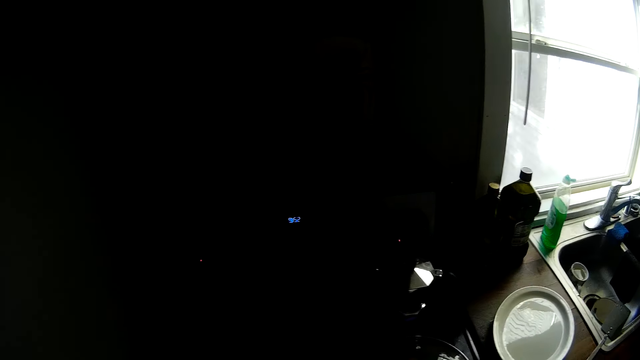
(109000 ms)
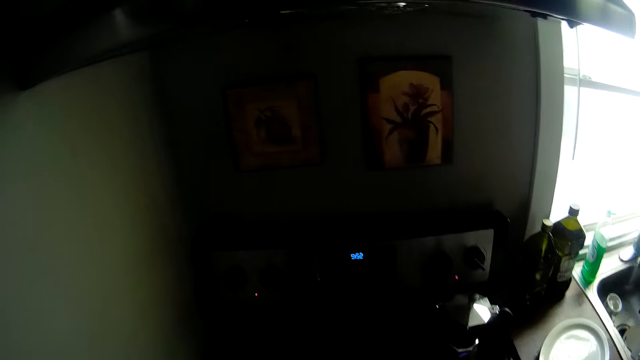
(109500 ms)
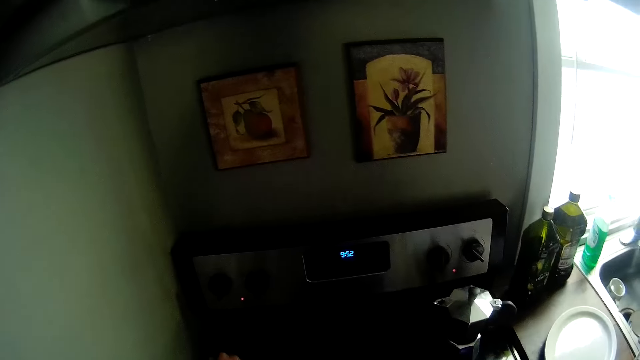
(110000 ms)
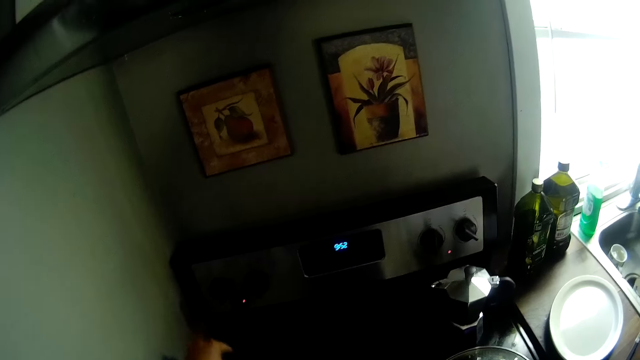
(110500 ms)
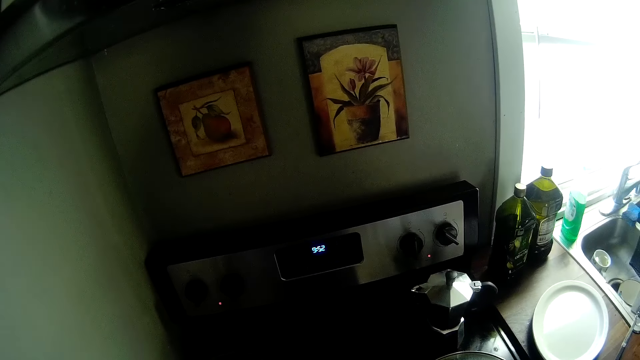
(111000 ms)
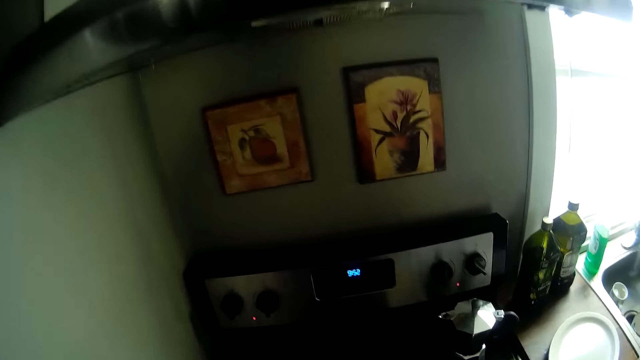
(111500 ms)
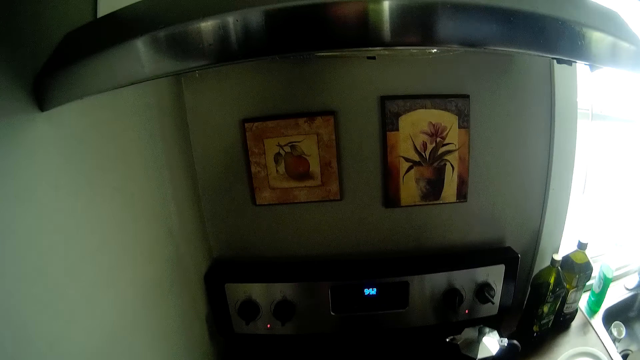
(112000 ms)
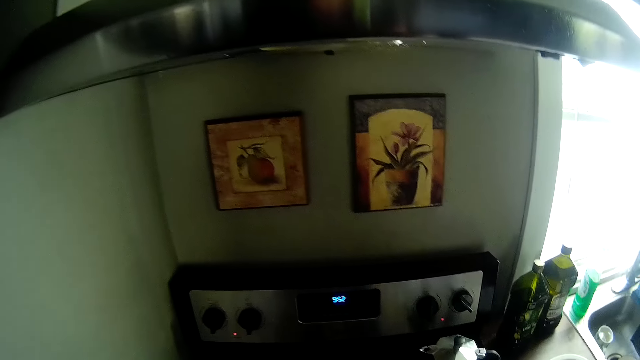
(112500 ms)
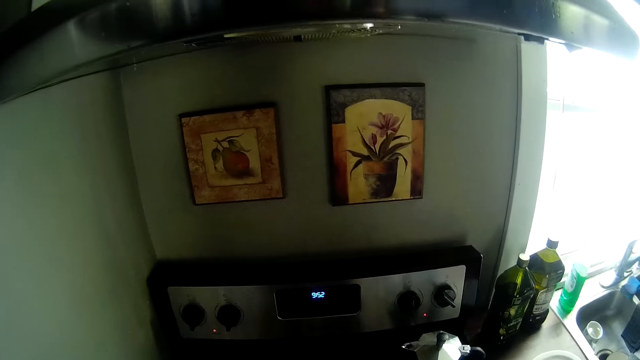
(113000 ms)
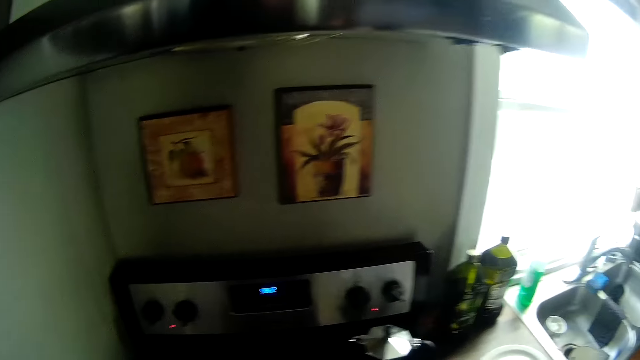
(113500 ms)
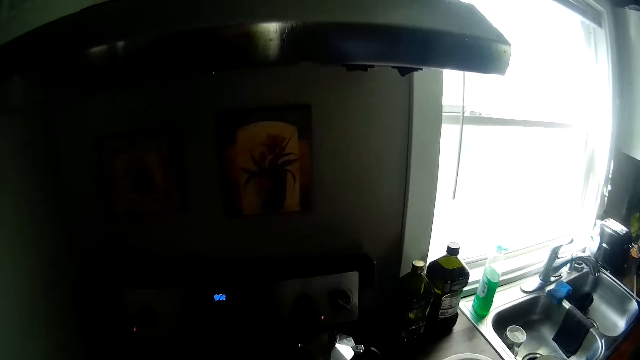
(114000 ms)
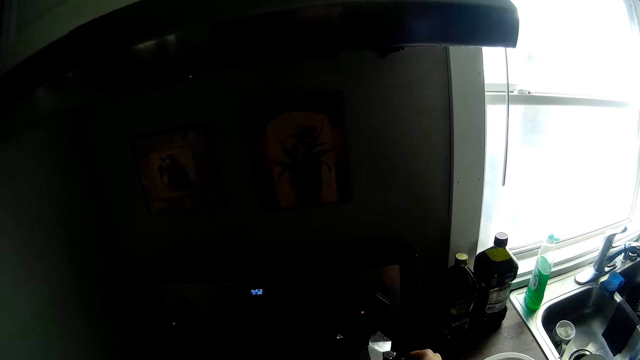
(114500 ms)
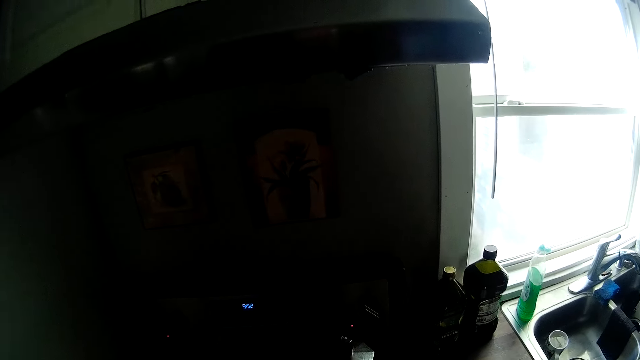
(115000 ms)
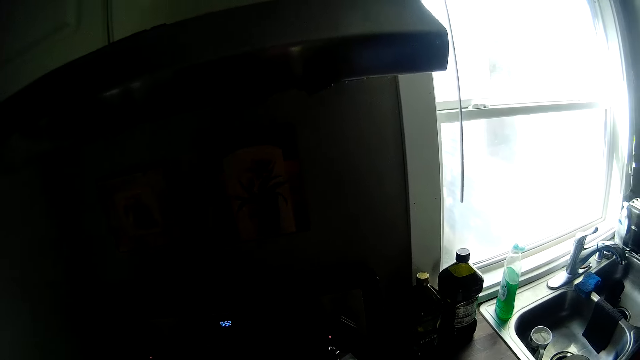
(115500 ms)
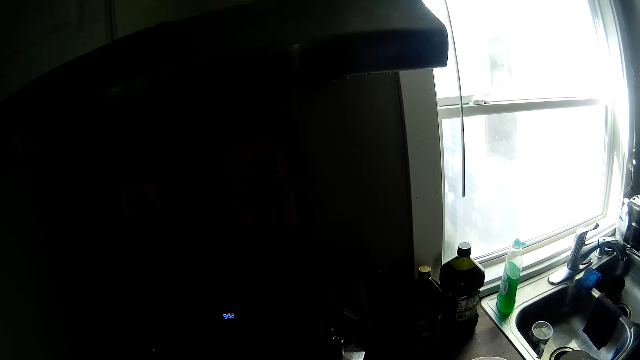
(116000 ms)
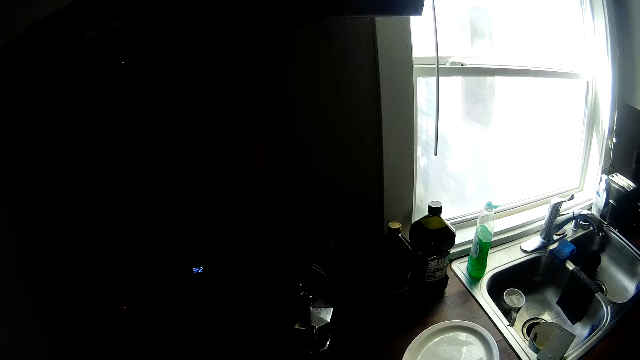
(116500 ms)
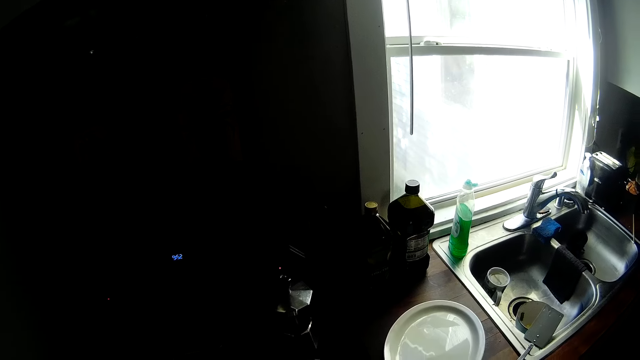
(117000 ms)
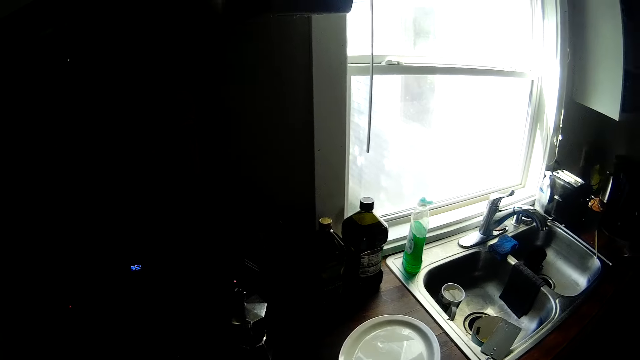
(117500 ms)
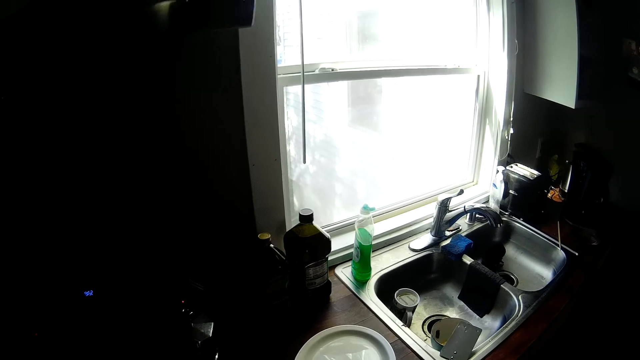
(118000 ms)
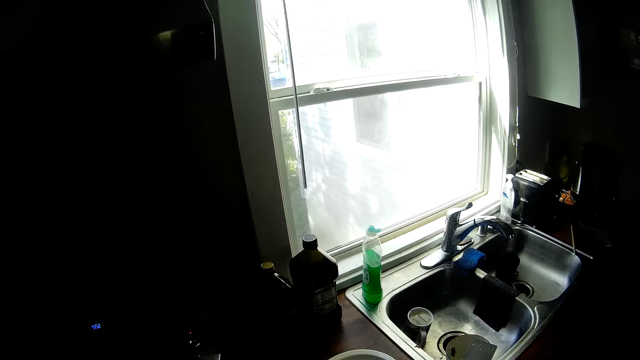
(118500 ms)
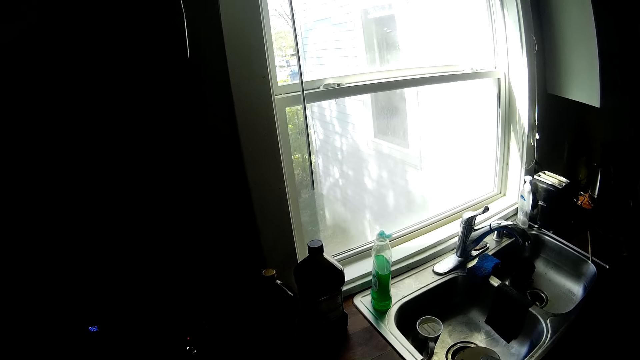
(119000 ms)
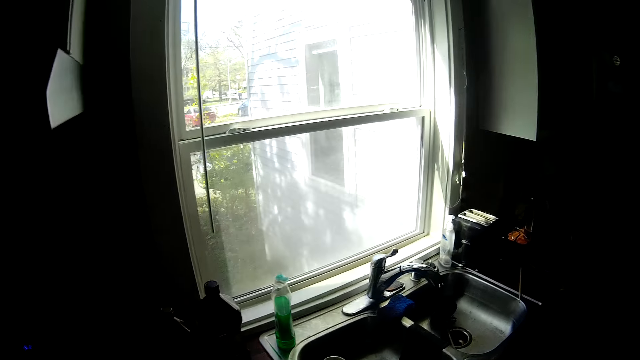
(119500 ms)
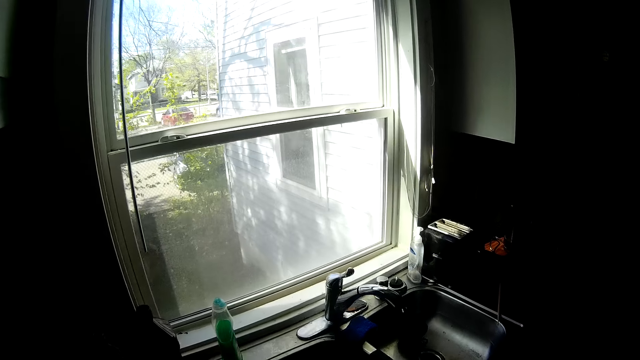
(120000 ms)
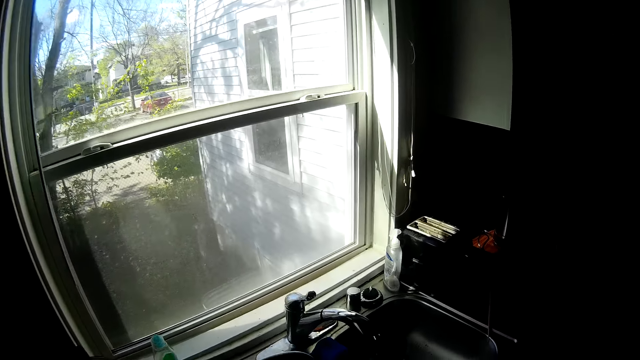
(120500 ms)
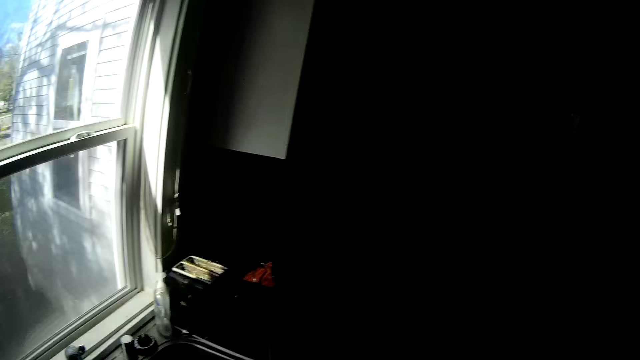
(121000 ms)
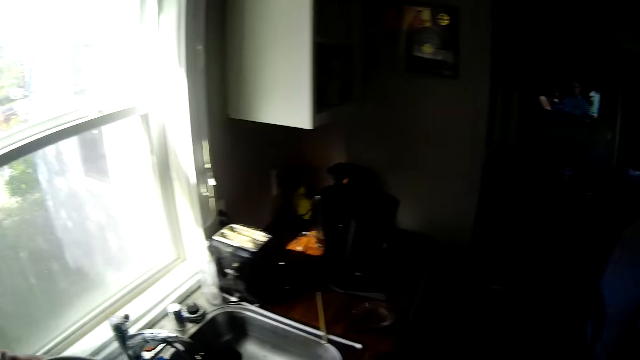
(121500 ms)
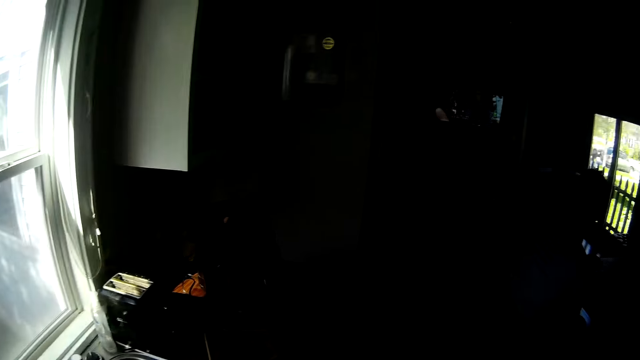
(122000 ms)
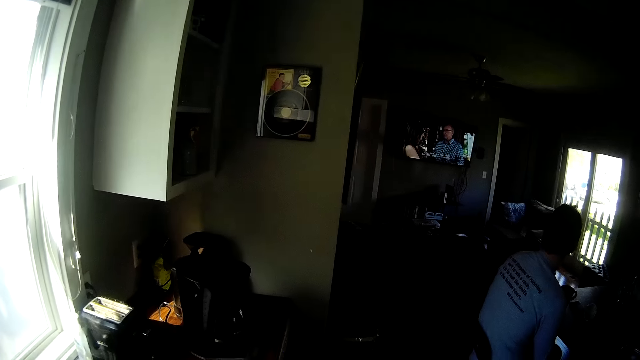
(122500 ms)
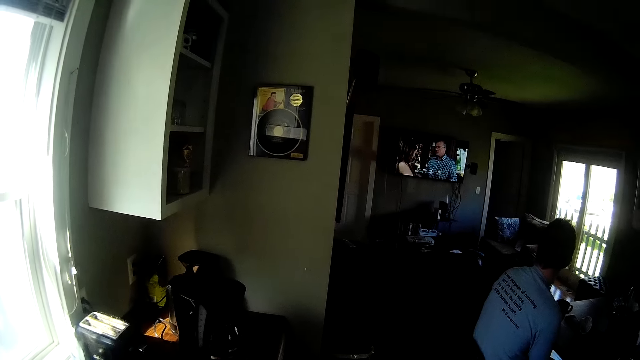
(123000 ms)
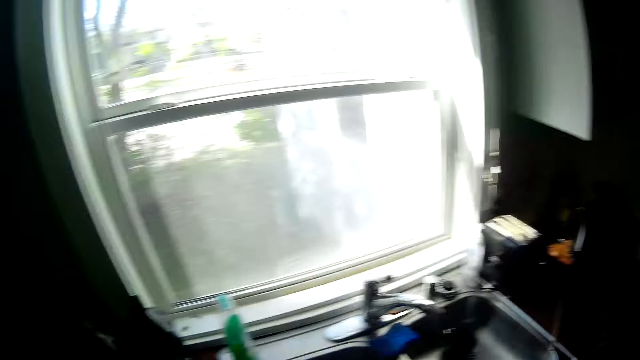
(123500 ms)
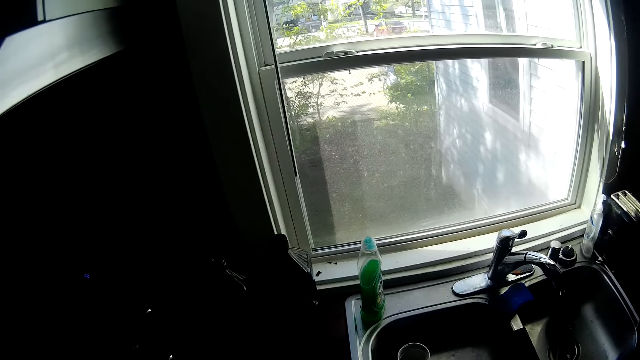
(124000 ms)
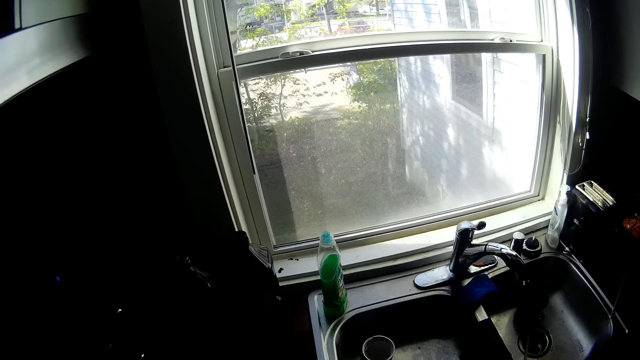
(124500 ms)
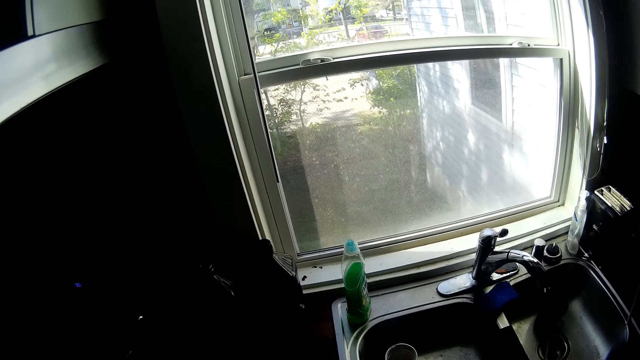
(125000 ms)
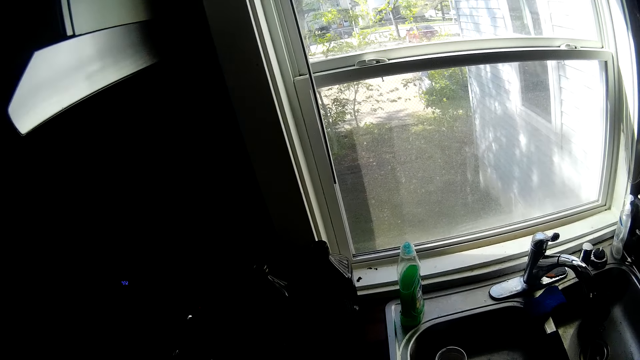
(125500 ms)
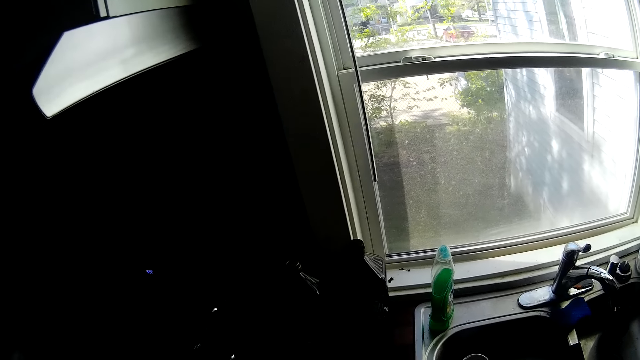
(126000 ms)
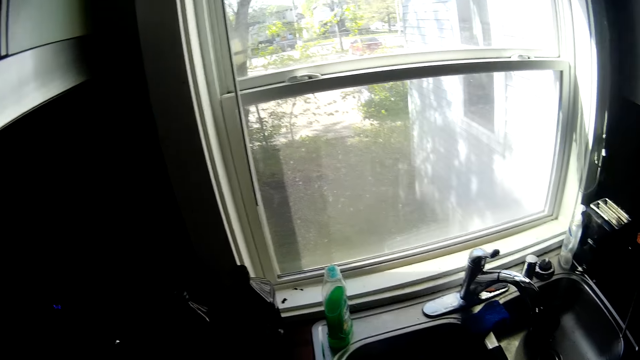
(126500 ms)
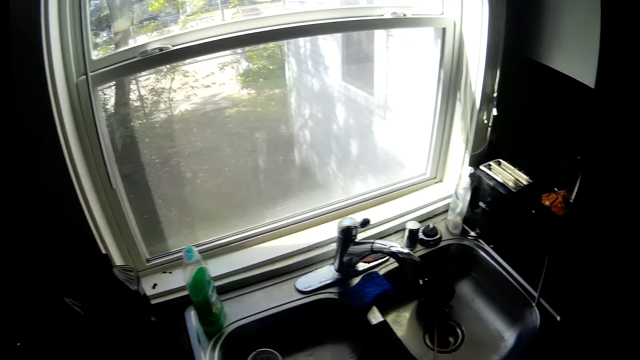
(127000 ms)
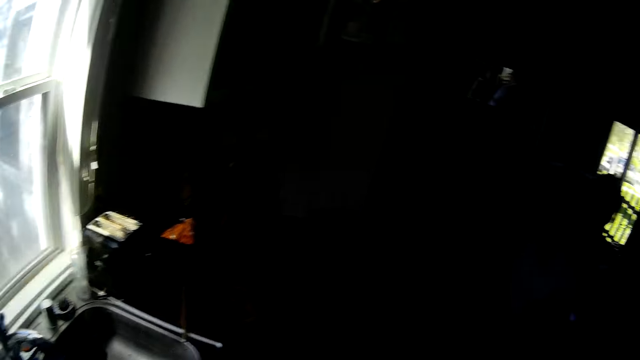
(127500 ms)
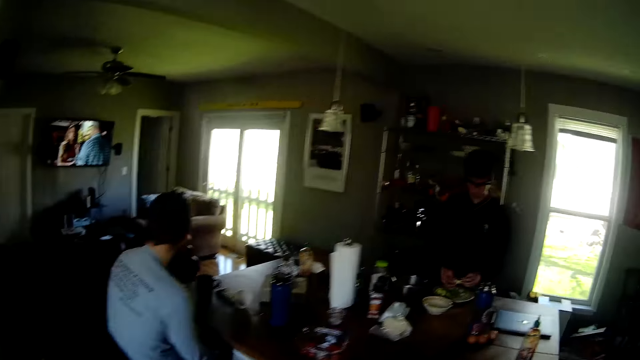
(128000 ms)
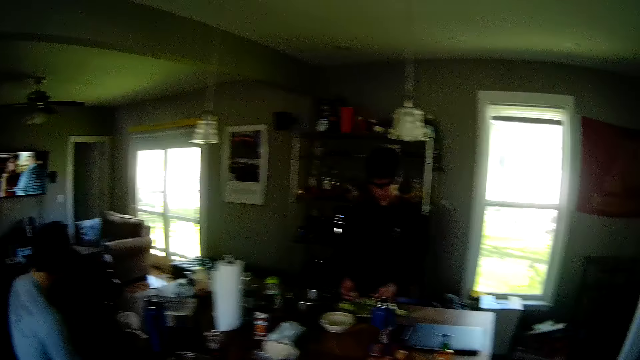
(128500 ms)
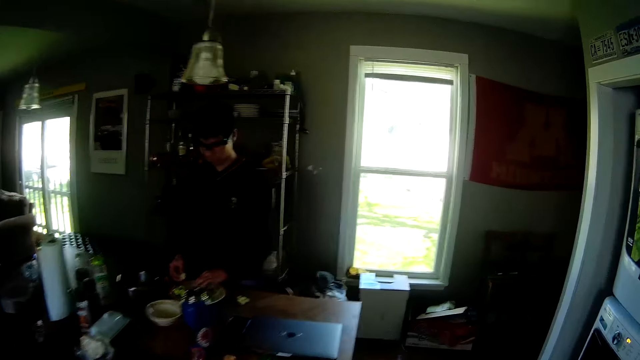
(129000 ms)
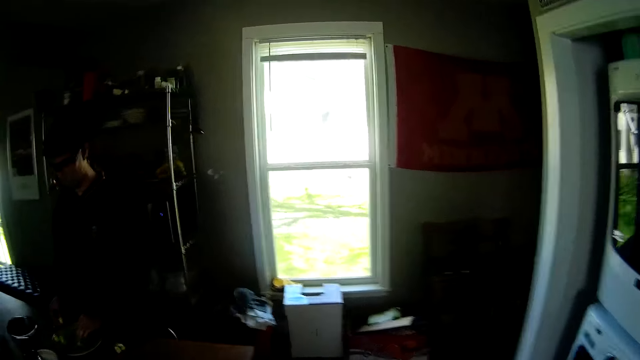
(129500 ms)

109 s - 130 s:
The camera wearer opens the lid on the pot with his left hand. He turns a kettle on the cooker with his right hand. He walks to the rack.
